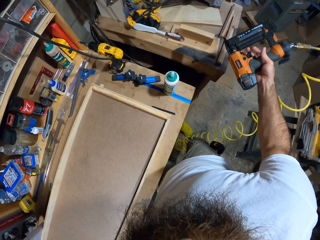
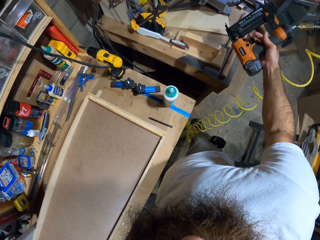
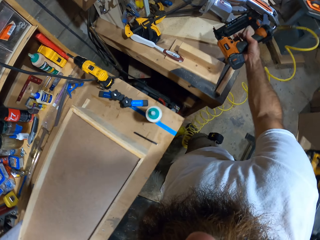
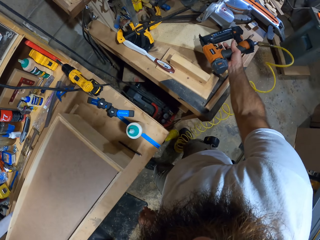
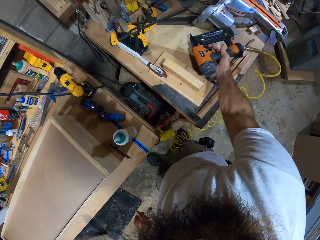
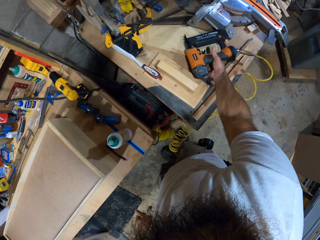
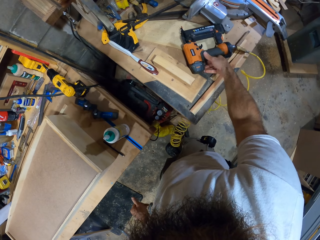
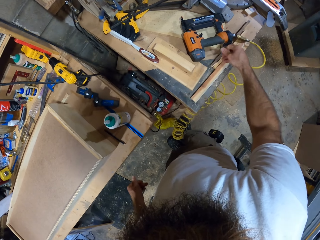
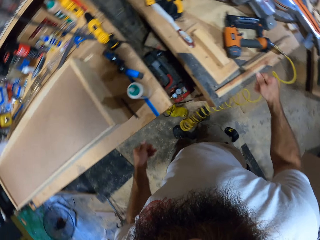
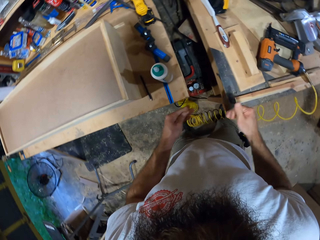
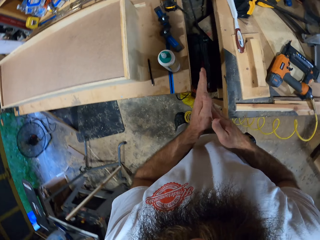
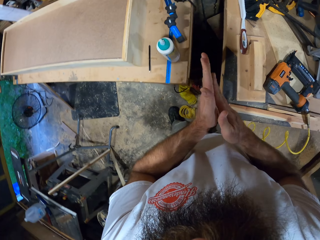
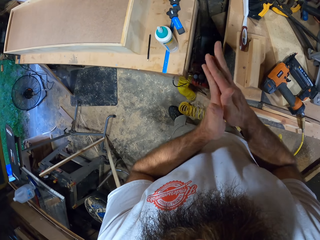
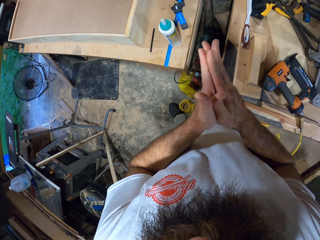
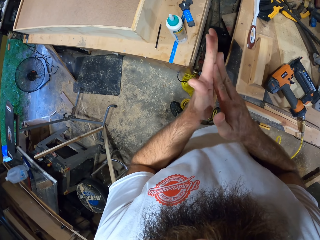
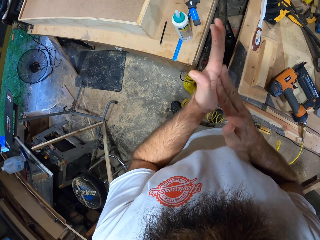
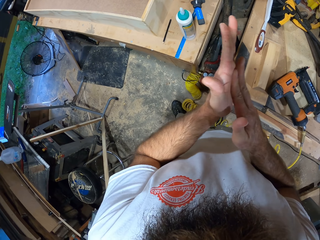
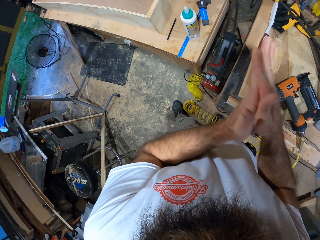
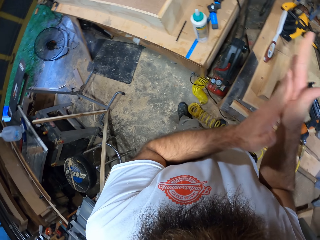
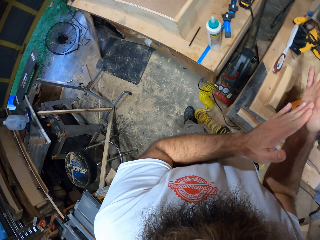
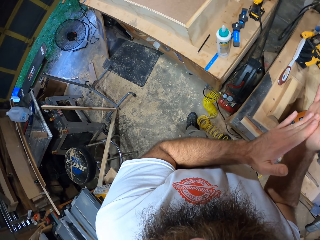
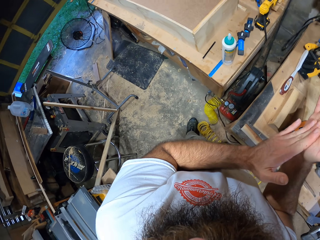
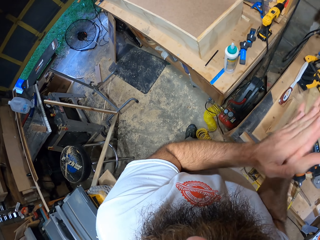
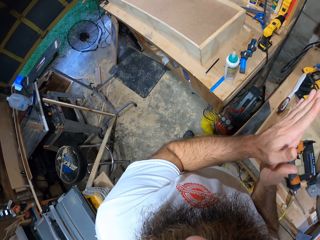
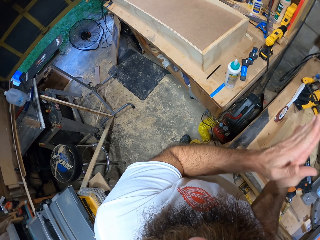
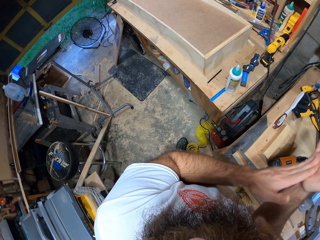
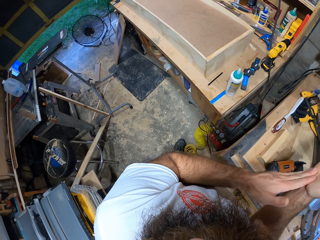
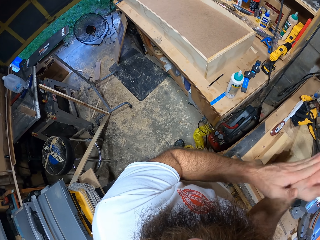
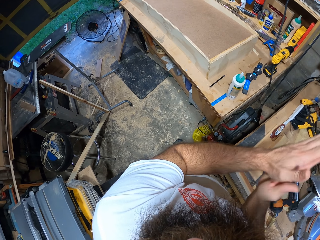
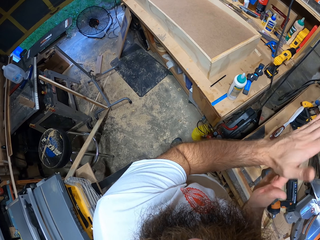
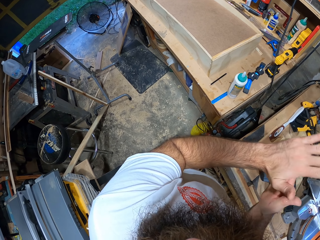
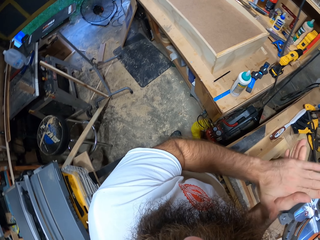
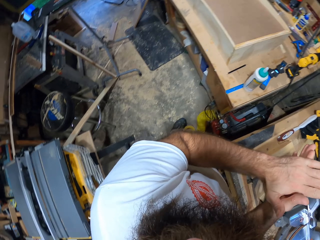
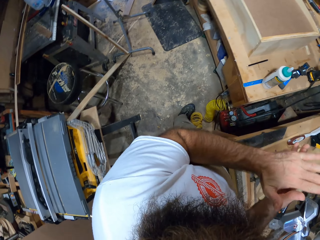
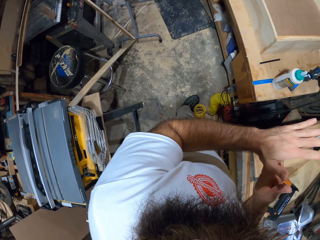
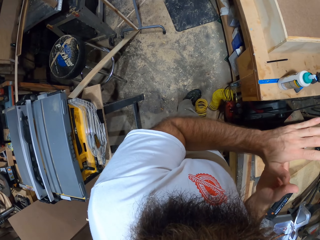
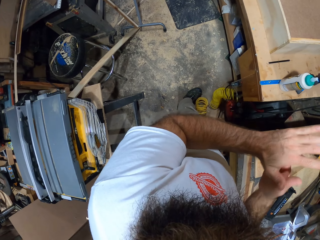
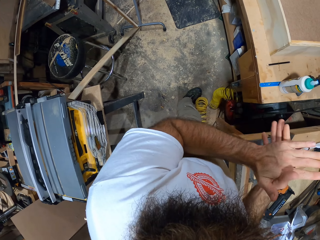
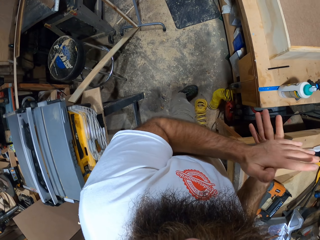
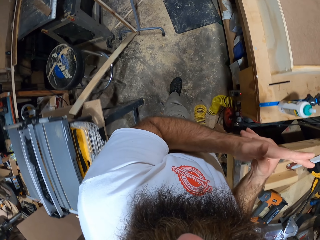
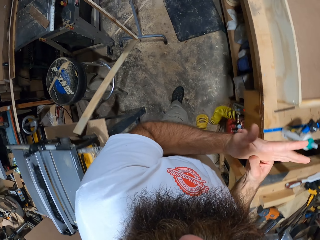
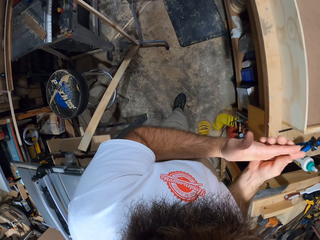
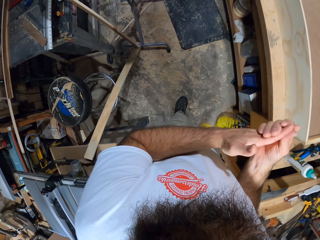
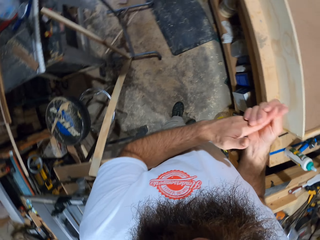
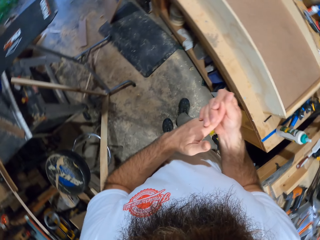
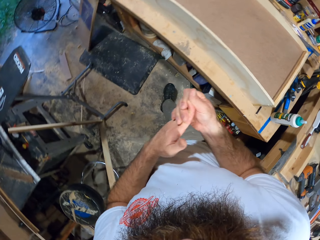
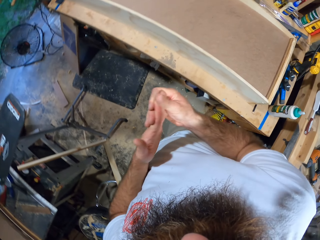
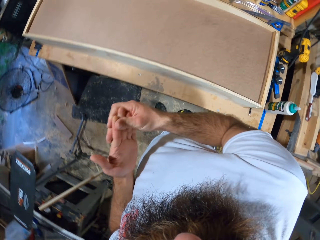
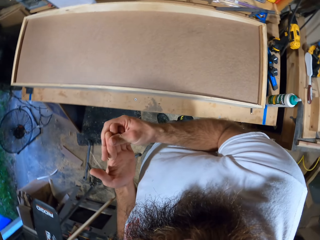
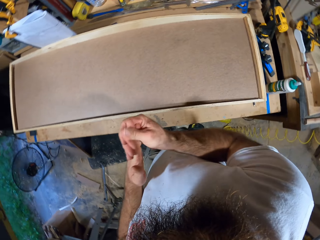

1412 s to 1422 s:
The camera wearer touches his trouser with his left hand. He drops the nail gun on the workshop table with his right hand. He rubs both hands together.

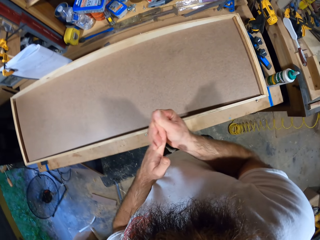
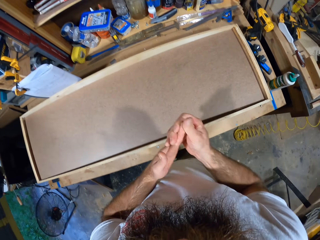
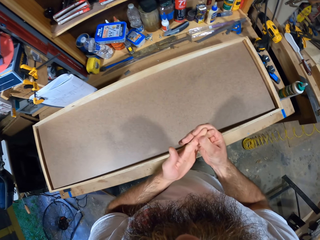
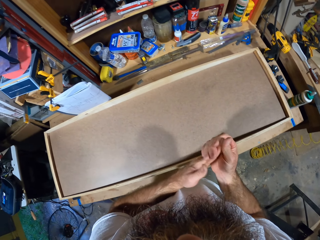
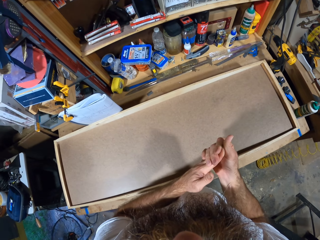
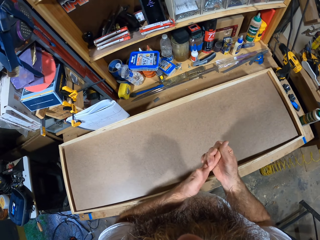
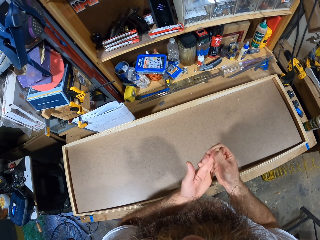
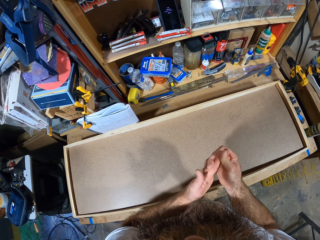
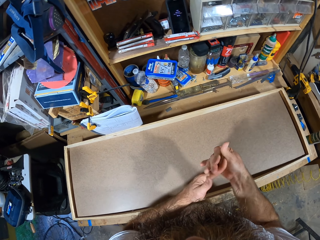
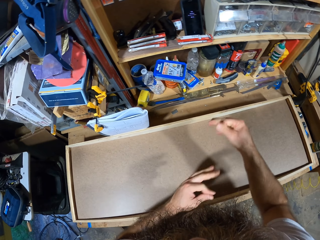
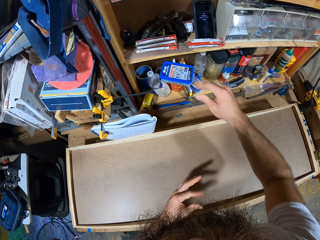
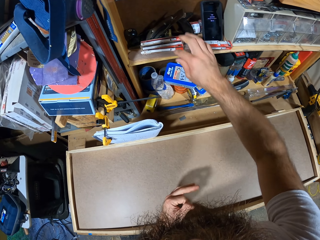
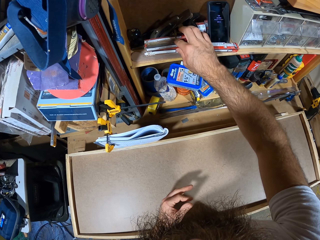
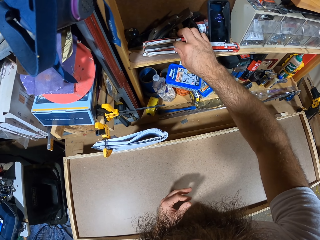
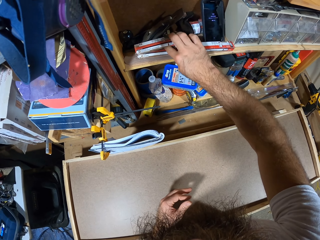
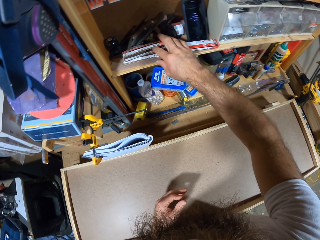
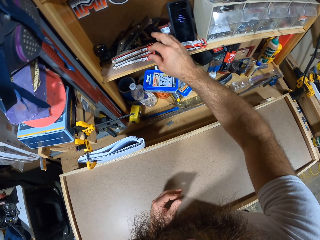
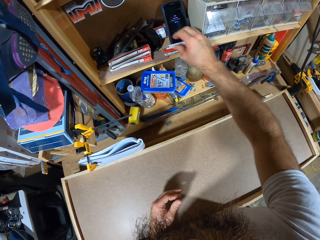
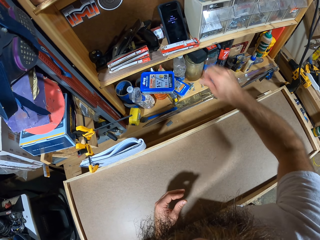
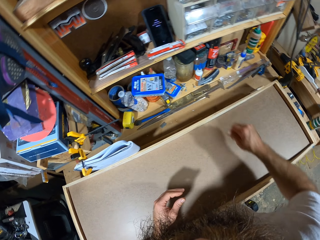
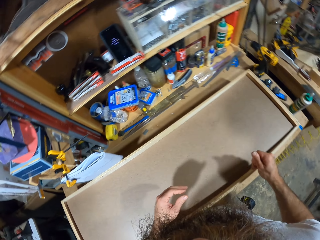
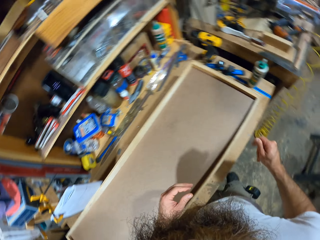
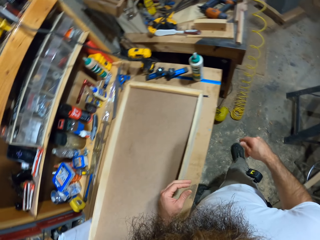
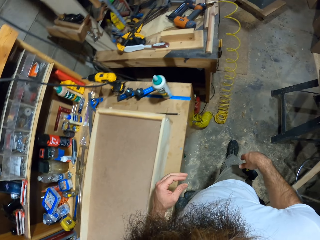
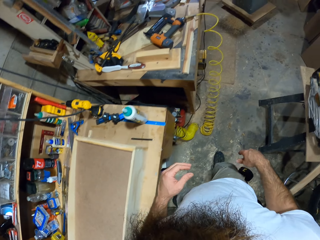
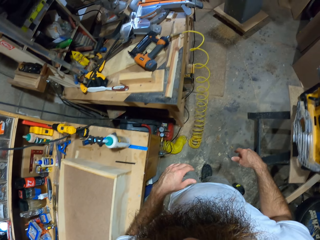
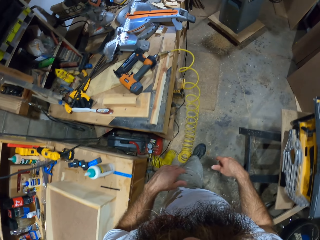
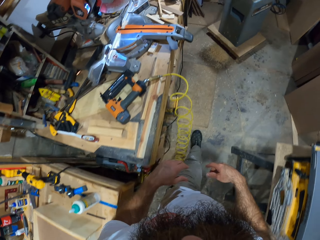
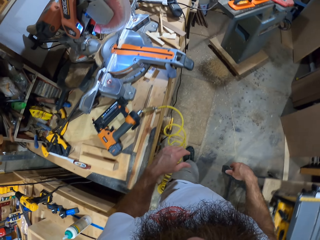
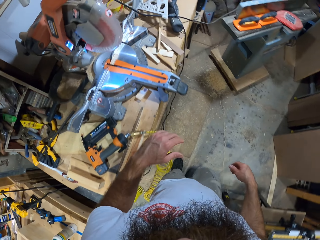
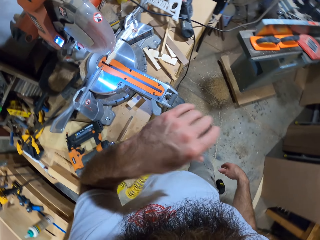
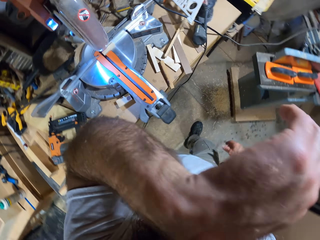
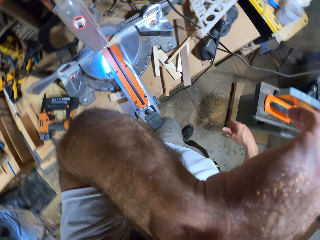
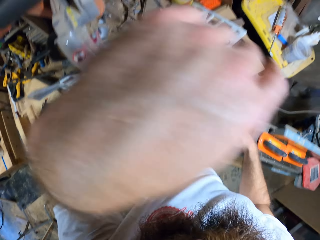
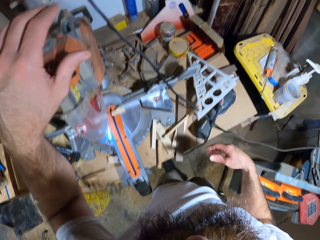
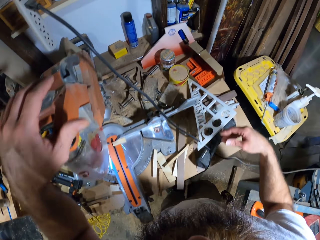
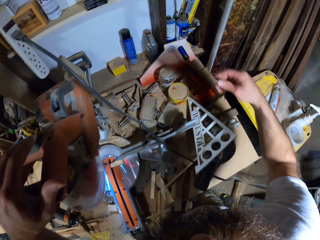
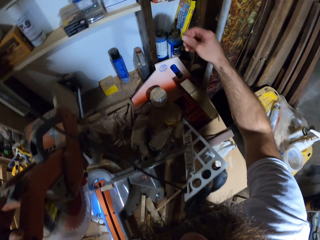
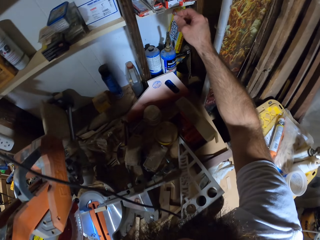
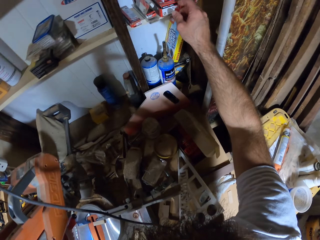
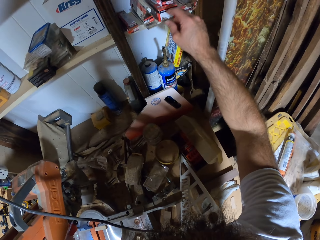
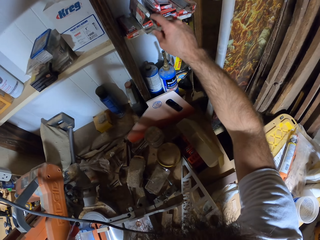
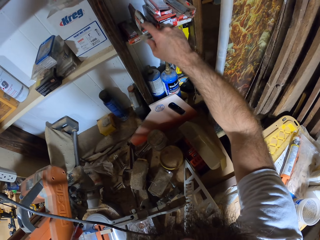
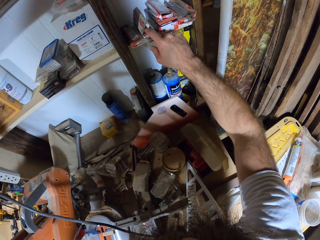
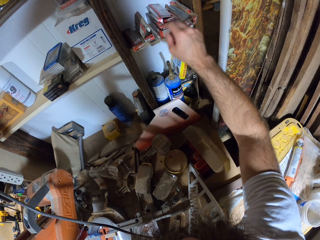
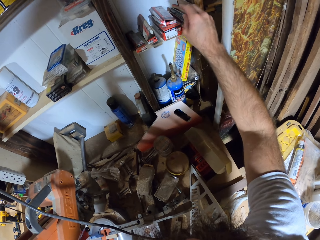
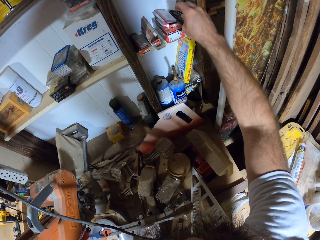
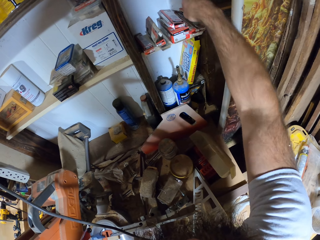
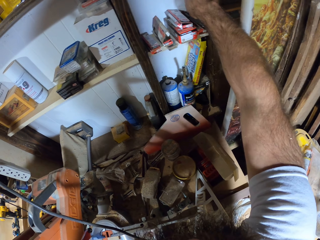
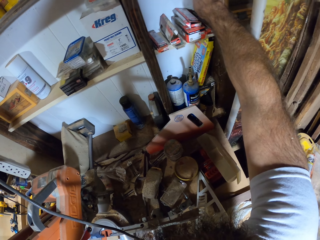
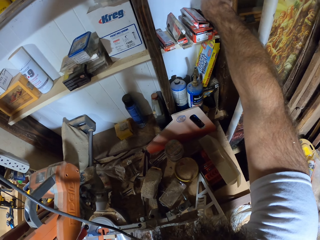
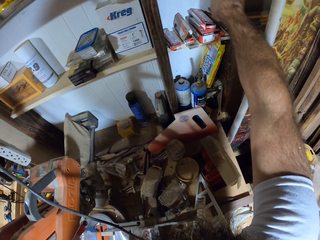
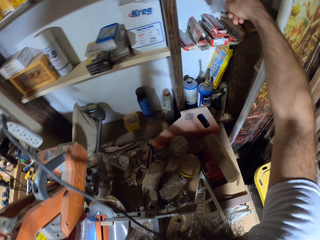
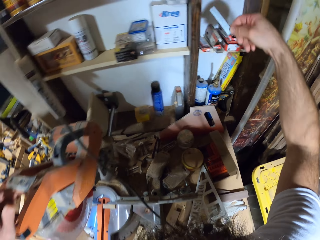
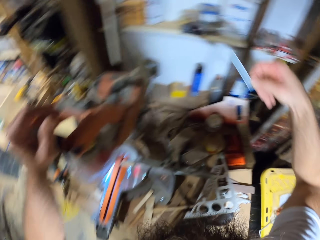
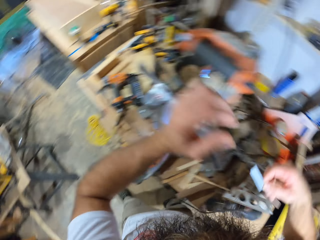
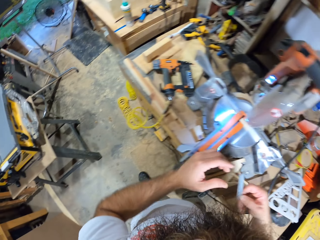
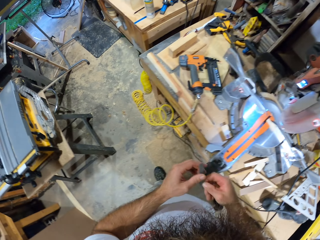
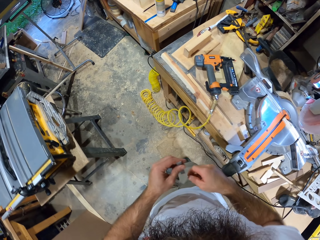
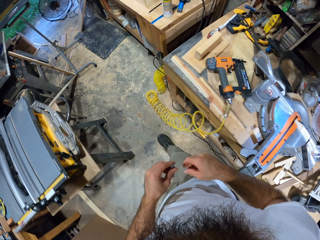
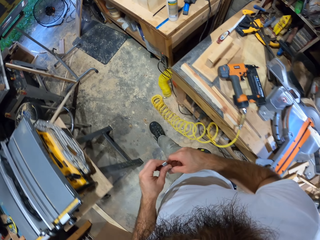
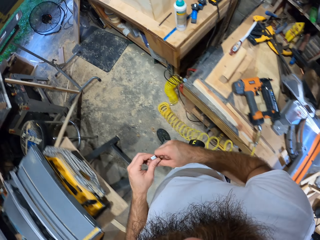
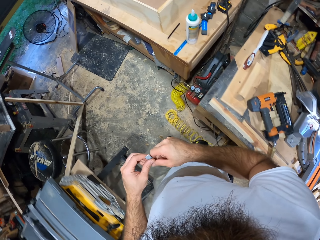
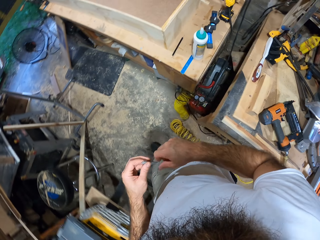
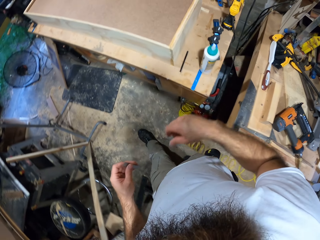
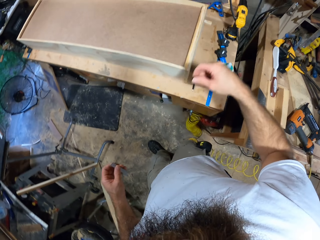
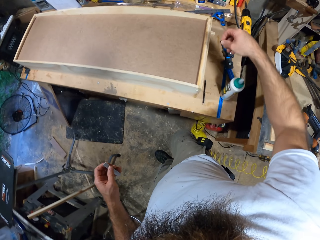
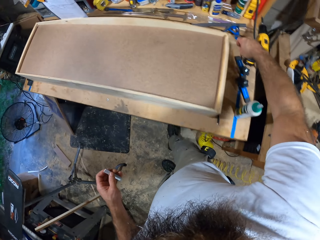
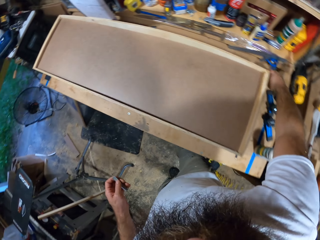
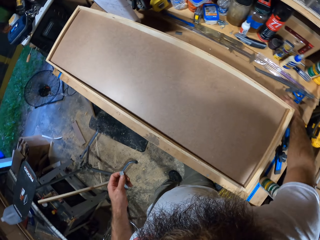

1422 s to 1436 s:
The camera wearer touches a pack of drive pins on a shelf with his right hand. He wipes something from his face with his left hand. He places his left hand on a filing machine on the table. He touches the pack of drive pins on the shelf with his right hand. He picks up a drive pin or staple pins from the pack from the shelf with his right hand. He passes the drive pin to his left hand. He walks to the workshop table.
